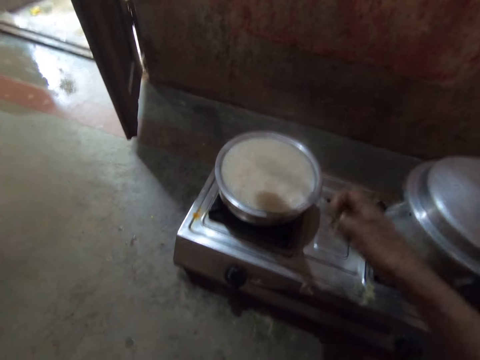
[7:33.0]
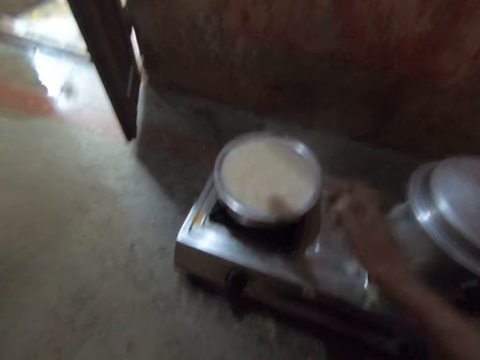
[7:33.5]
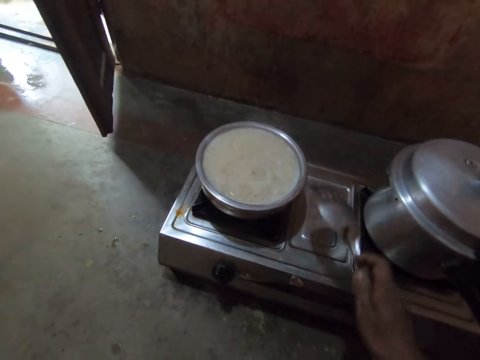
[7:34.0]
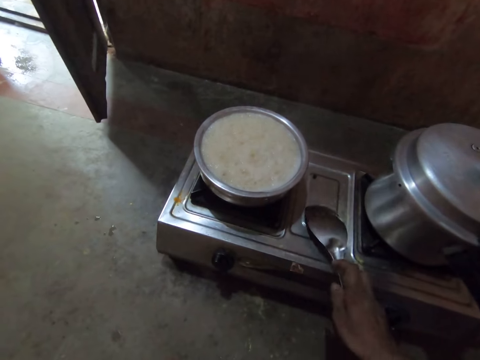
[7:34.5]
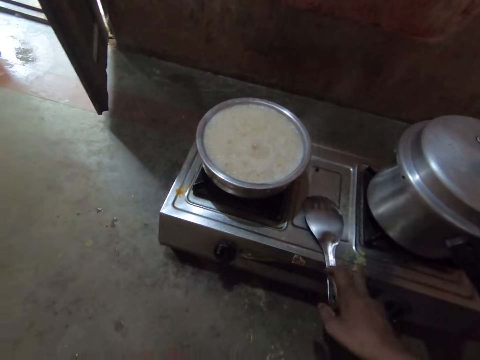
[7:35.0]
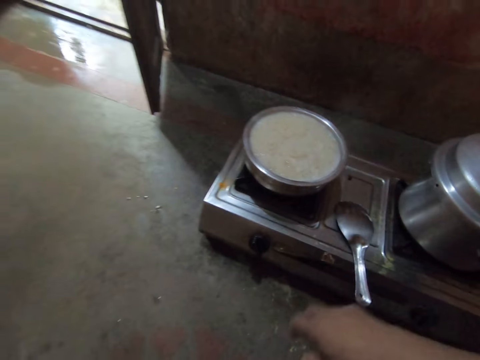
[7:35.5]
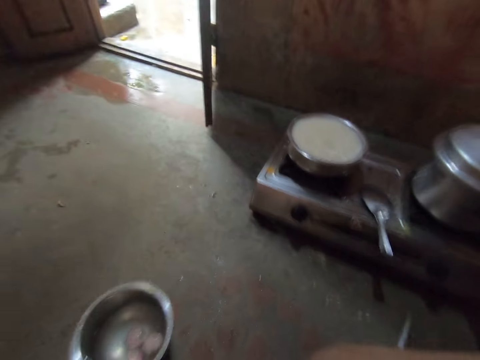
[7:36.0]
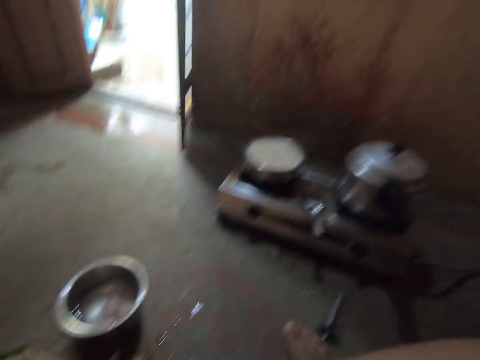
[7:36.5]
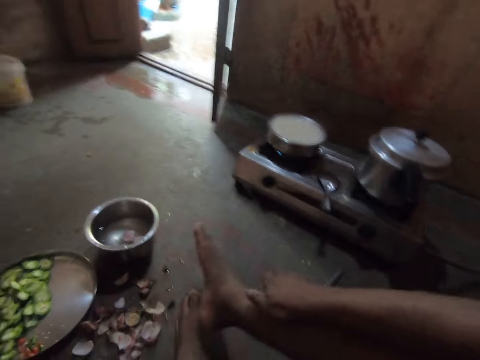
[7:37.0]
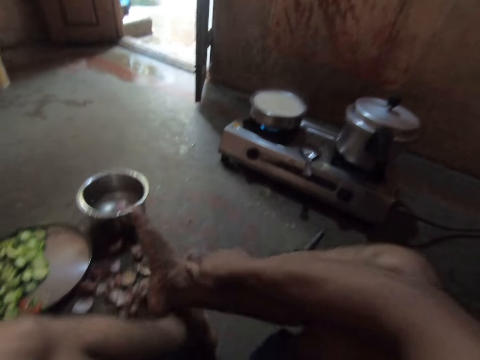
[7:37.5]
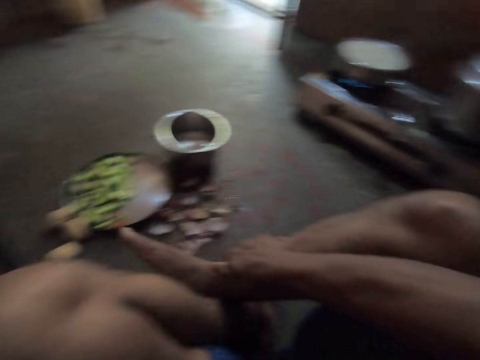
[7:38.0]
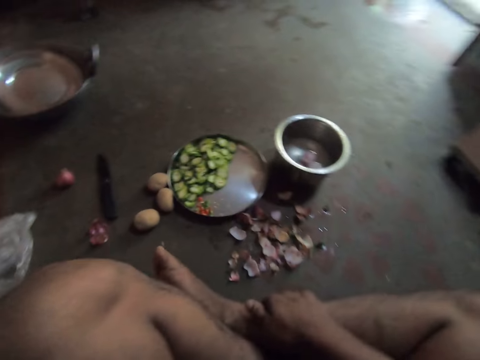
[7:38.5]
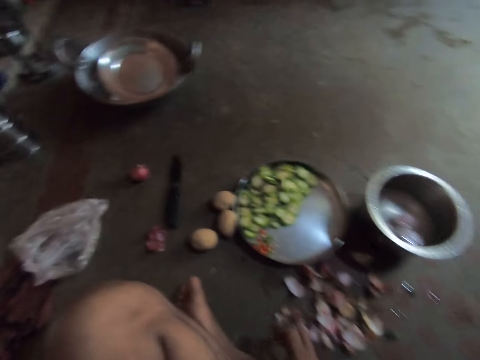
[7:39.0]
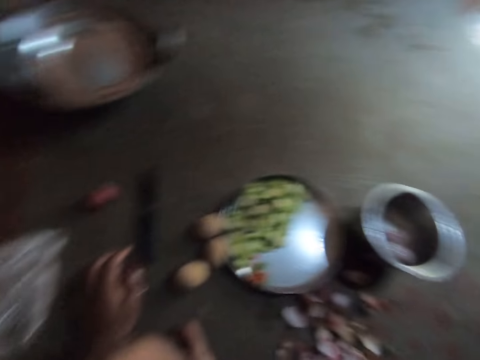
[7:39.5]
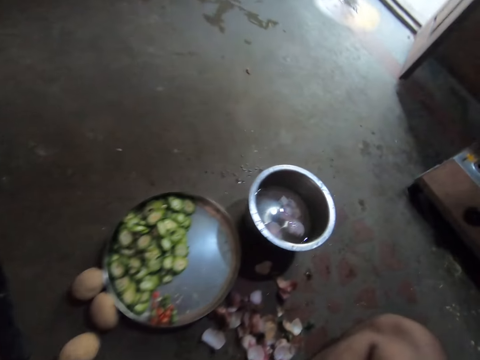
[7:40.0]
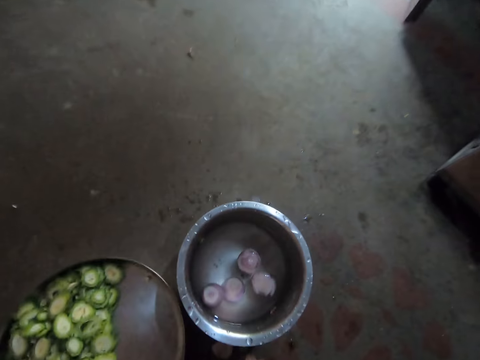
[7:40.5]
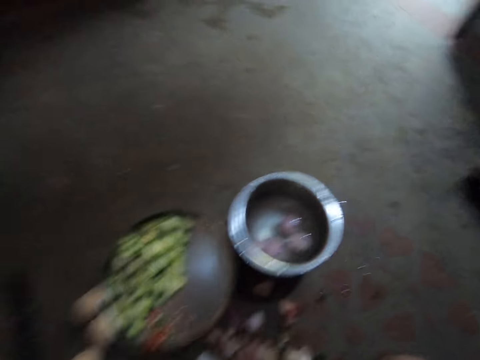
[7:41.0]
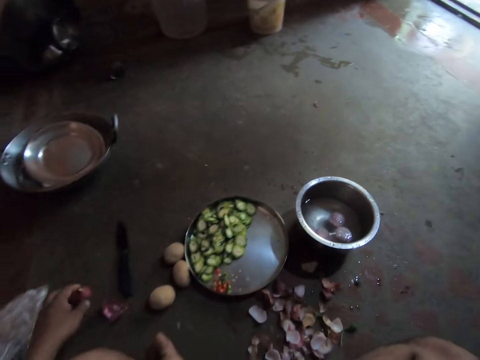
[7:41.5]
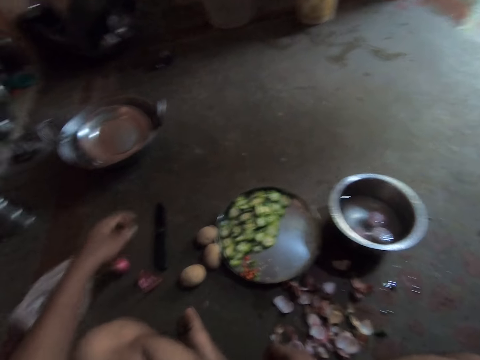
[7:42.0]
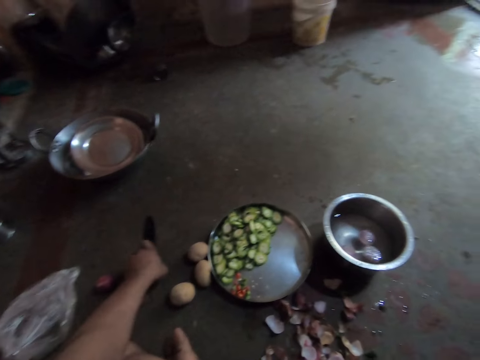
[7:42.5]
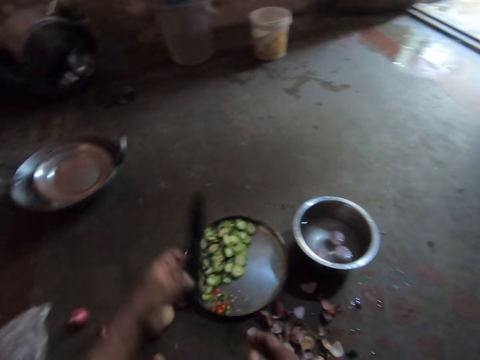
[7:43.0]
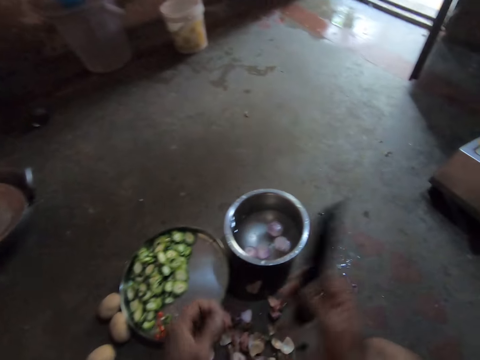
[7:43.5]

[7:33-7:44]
The camera wearer puts the spoon on the stove. They take a knife.

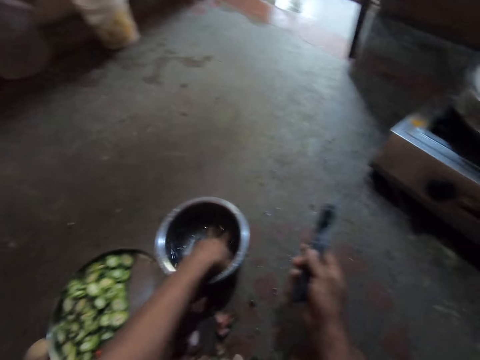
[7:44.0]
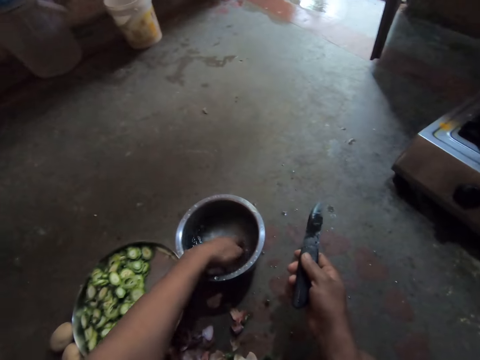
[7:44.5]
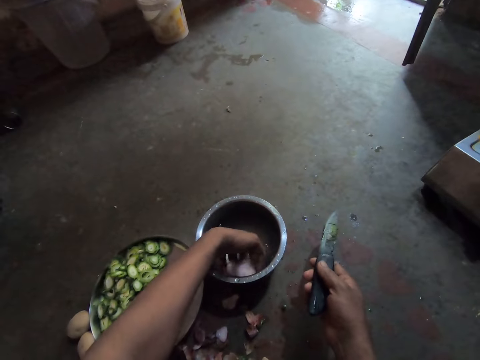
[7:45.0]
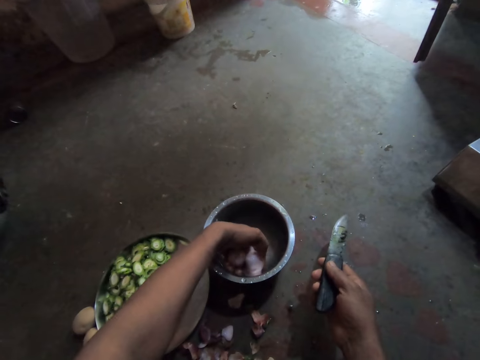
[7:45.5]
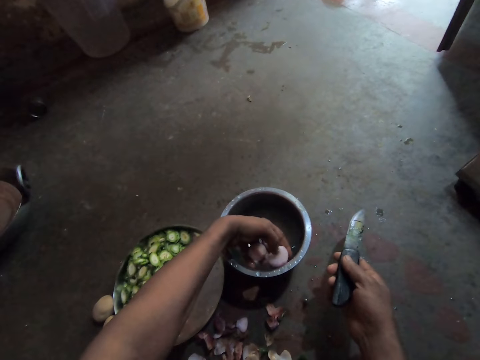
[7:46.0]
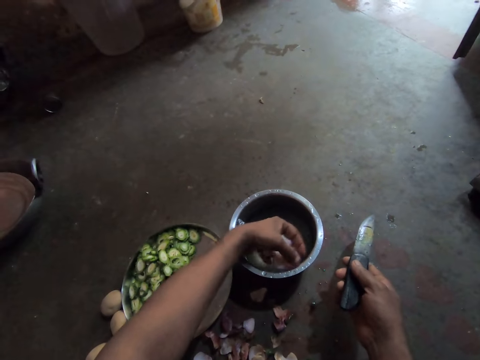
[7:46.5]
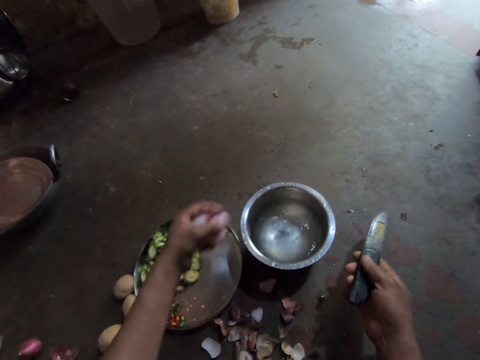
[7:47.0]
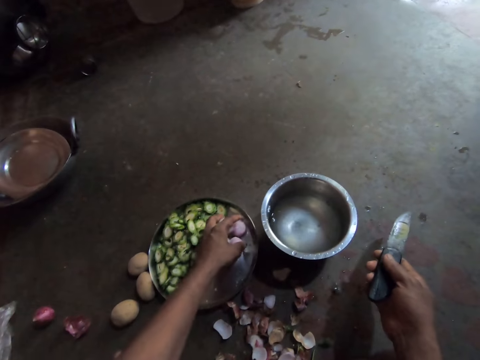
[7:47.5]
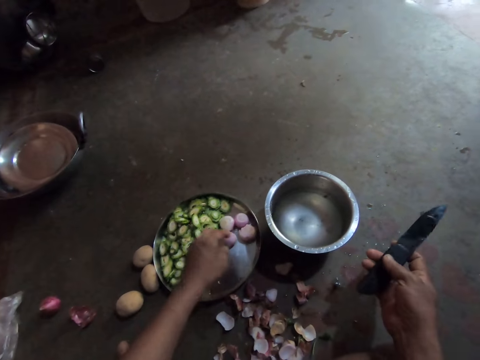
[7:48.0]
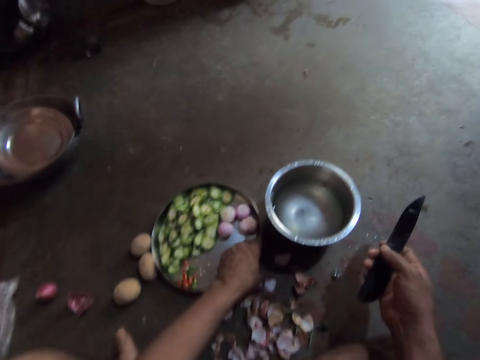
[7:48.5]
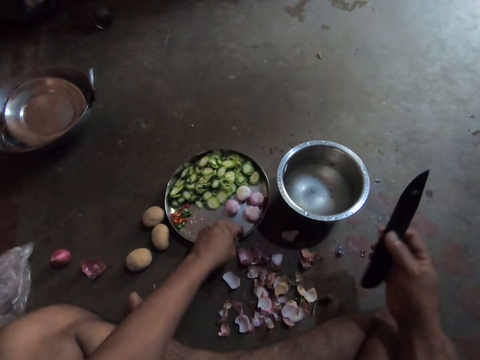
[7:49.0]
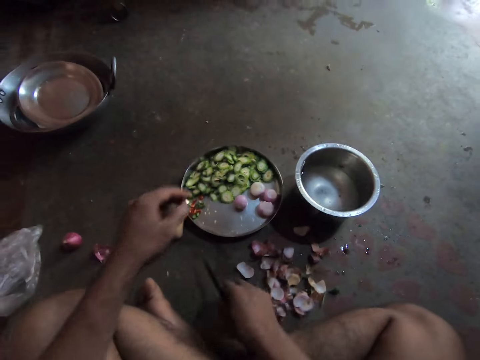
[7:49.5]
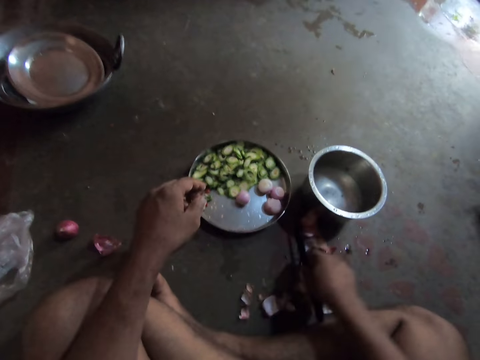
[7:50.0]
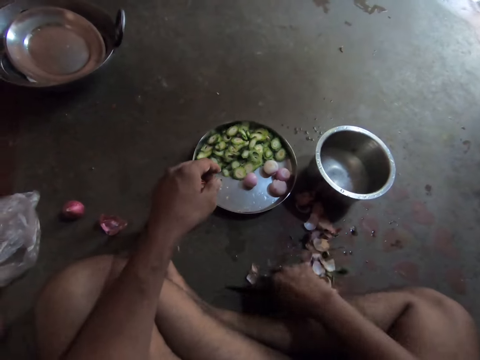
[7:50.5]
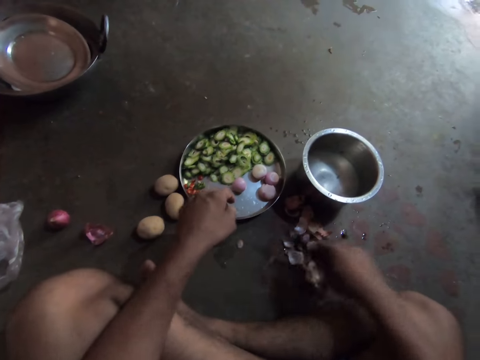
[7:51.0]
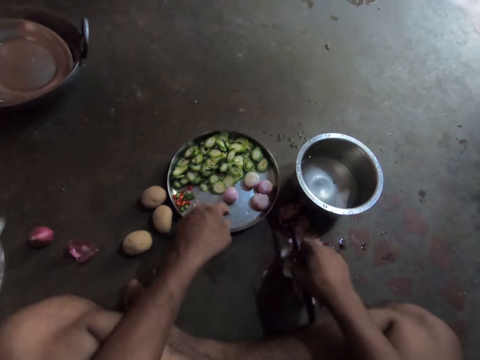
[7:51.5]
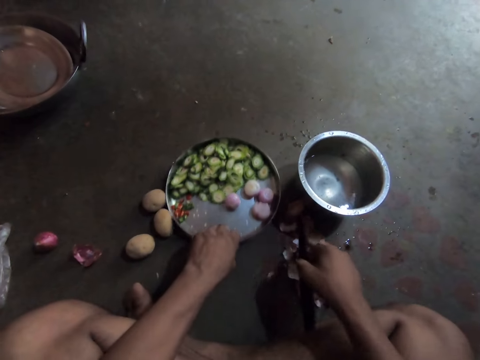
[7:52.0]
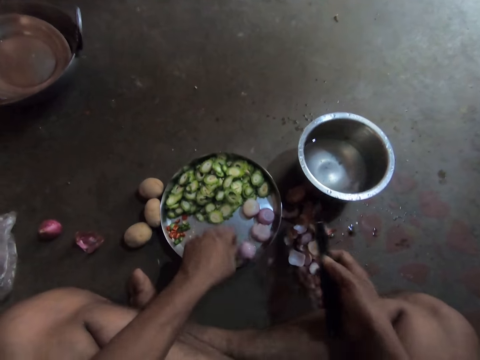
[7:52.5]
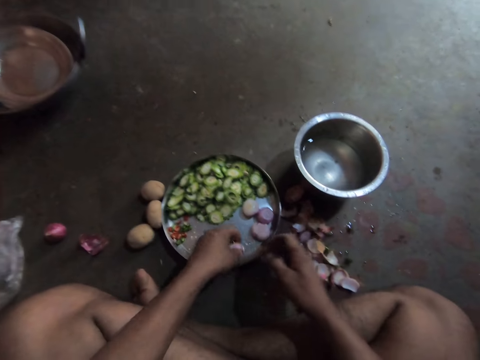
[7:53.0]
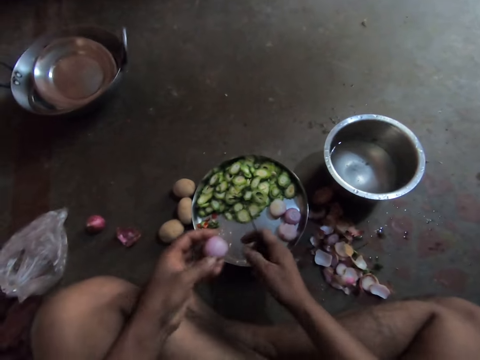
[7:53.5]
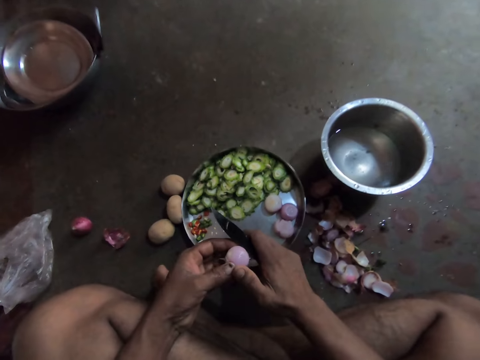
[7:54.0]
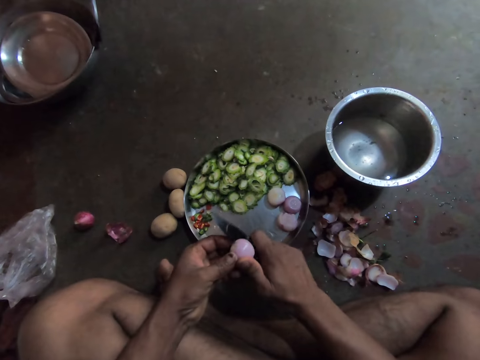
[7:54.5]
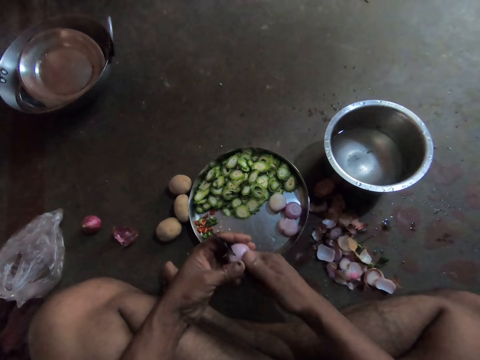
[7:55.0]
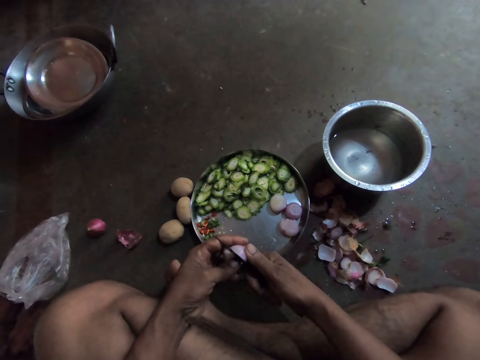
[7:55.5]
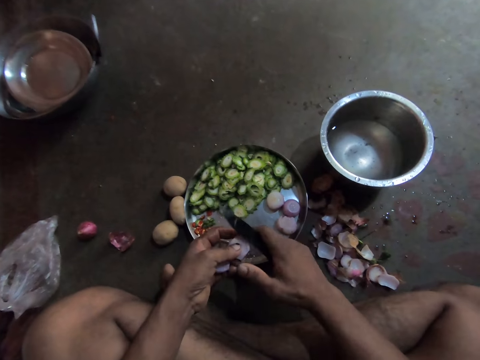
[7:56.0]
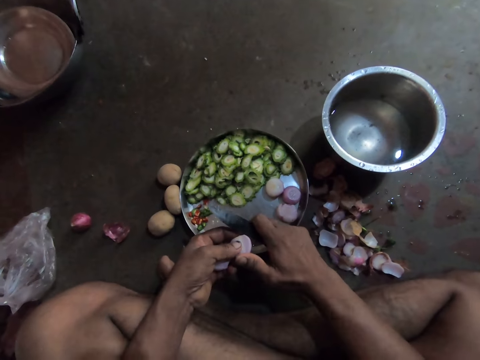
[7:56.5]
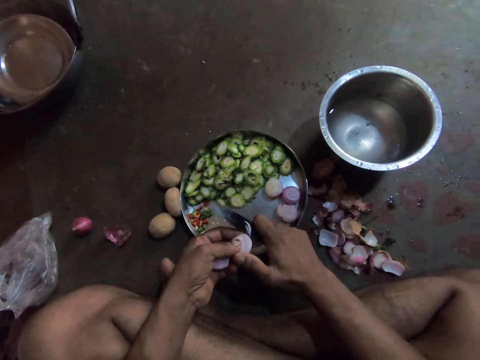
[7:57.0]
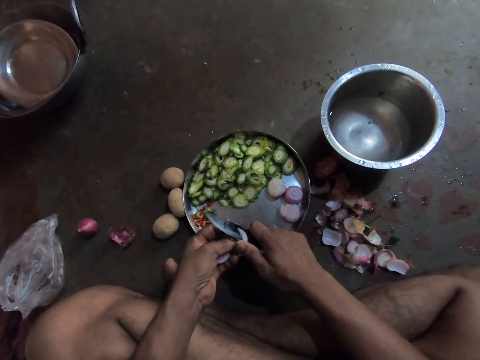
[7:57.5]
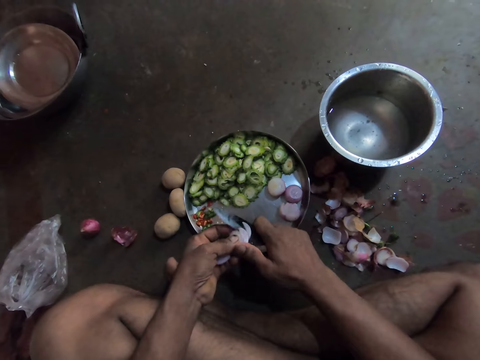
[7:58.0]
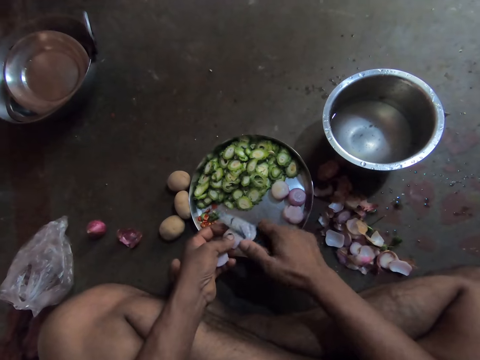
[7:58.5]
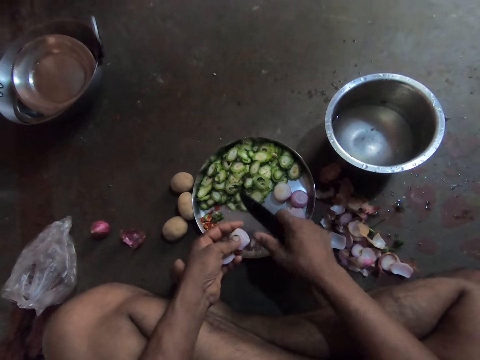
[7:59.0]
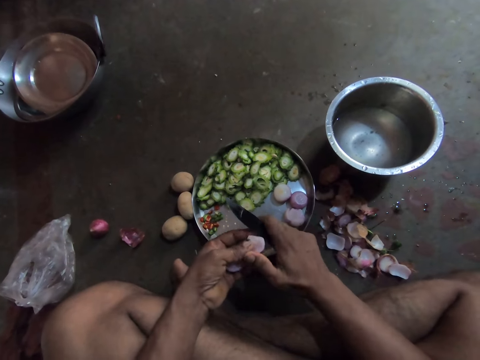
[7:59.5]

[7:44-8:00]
The camera wearer takes onions from the pot. They put the onions on a tray. They push the tray. They push the trash with the knife. They pull the tray. They take an onion and chop the onion.
